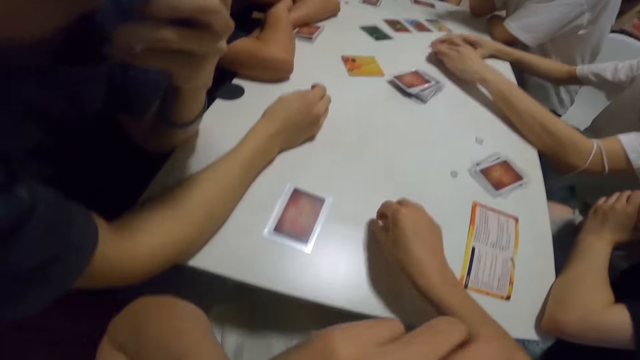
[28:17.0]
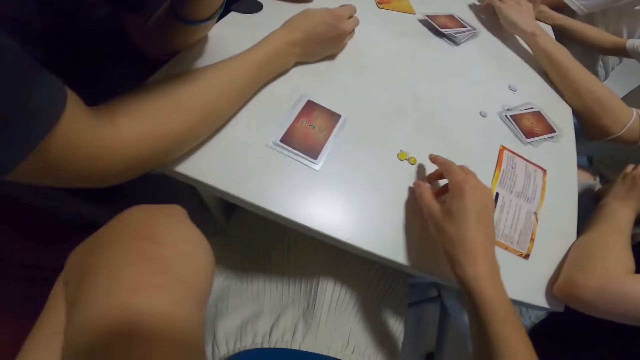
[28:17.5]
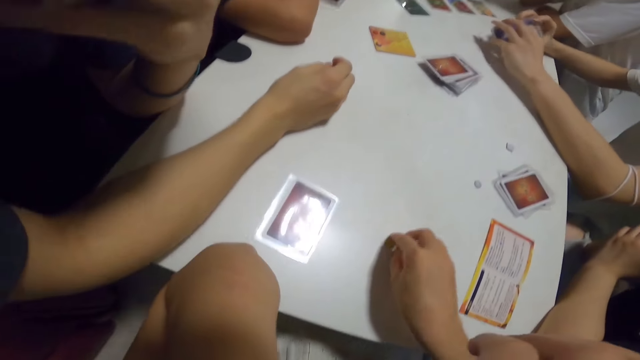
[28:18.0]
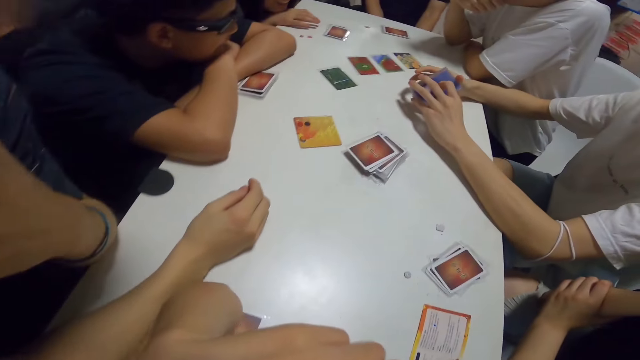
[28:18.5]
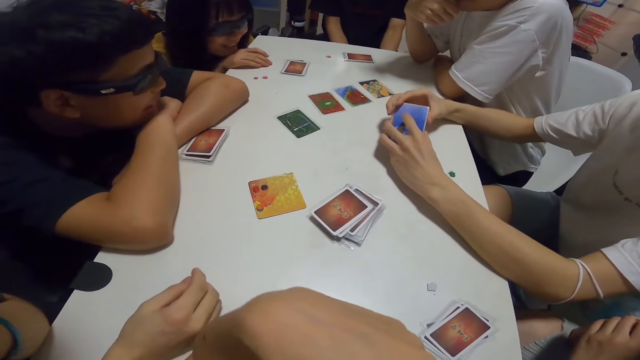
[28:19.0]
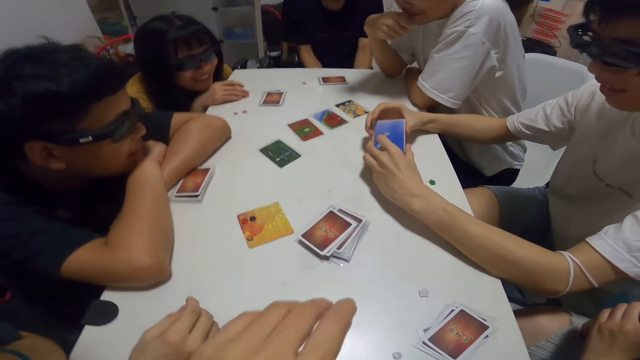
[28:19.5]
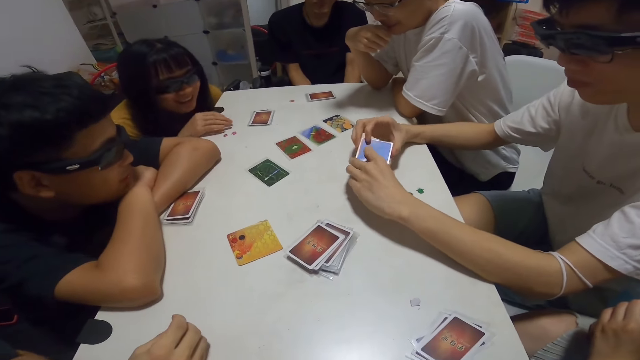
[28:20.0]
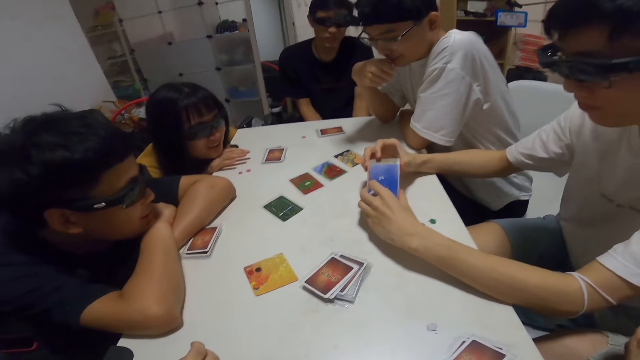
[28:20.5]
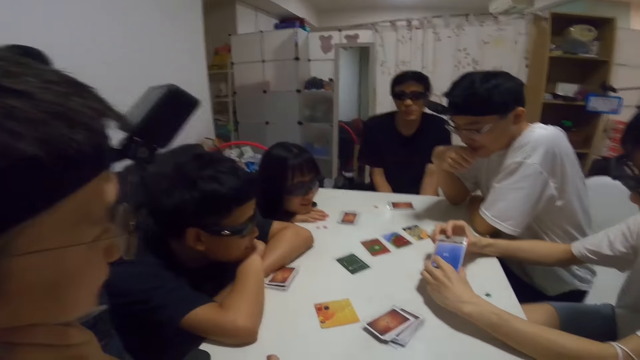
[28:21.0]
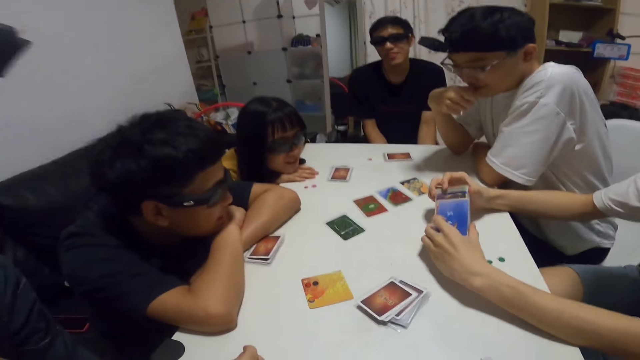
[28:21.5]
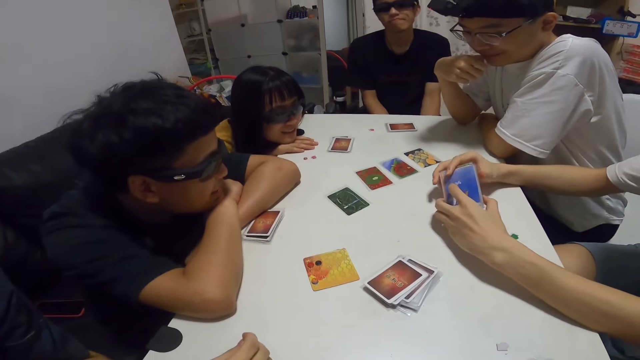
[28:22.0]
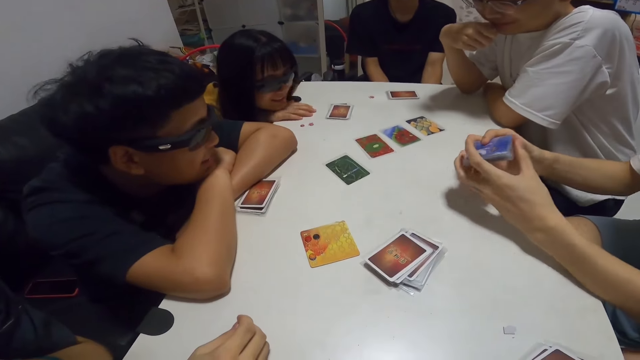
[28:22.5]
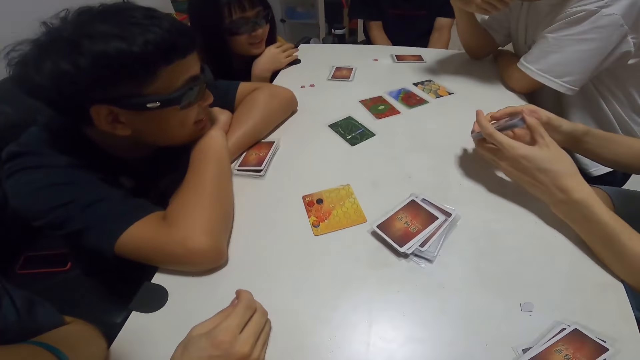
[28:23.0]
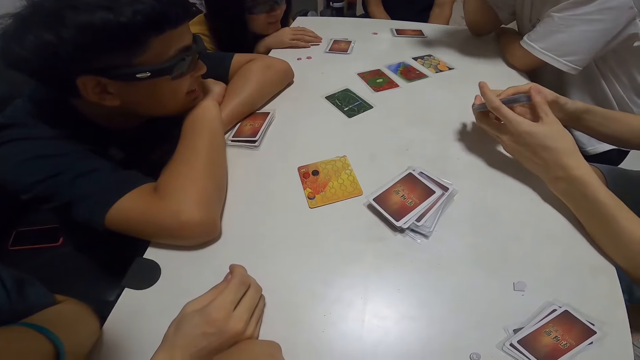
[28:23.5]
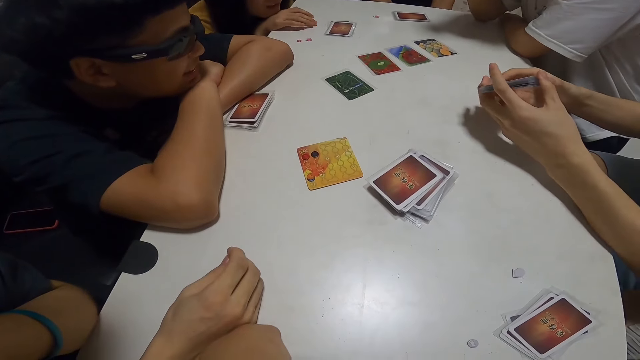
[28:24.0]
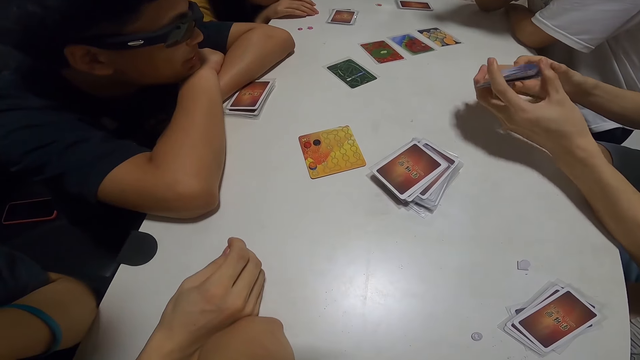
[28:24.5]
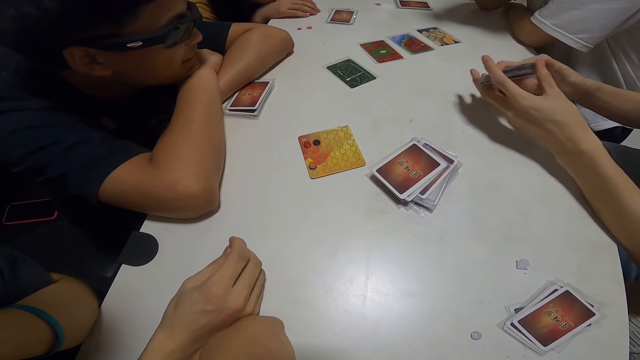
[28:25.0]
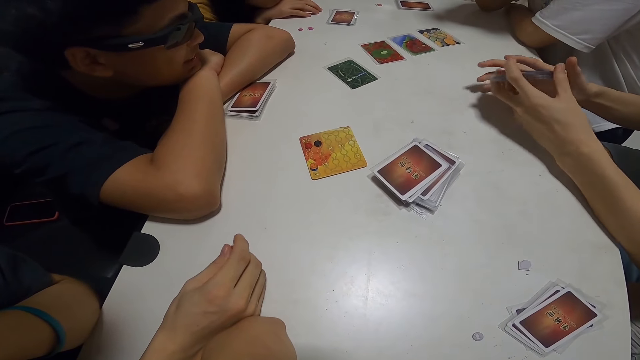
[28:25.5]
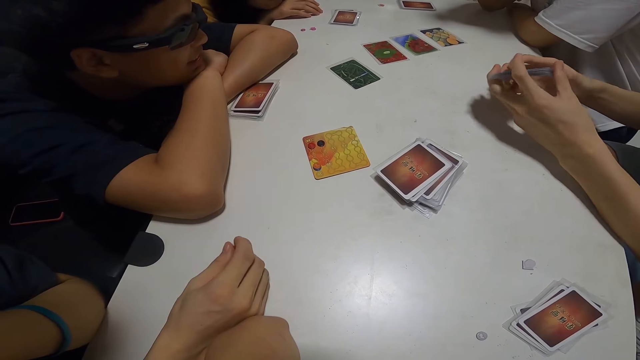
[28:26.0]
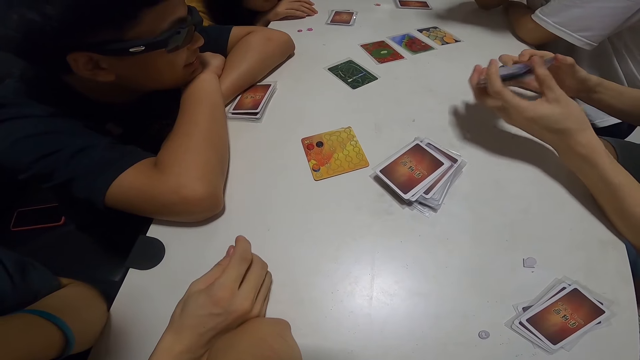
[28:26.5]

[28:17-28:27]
The camera wearer adjusts her glasses. A man plays cards.

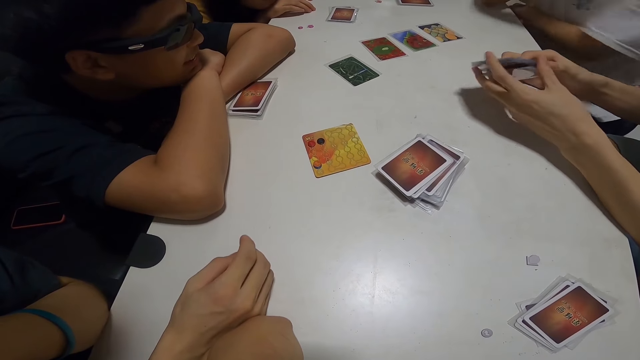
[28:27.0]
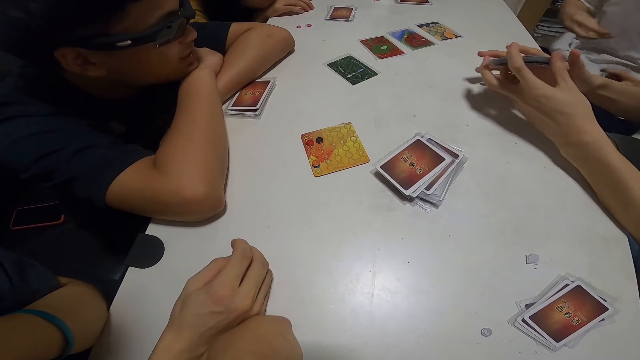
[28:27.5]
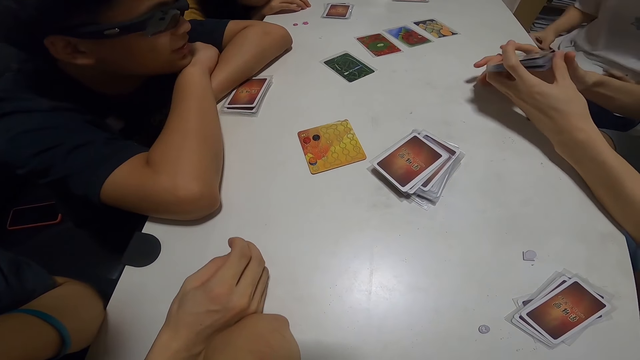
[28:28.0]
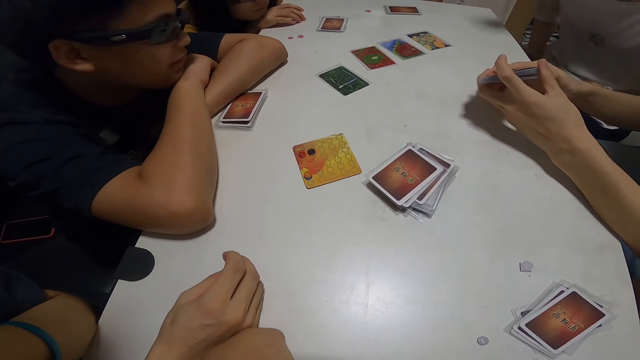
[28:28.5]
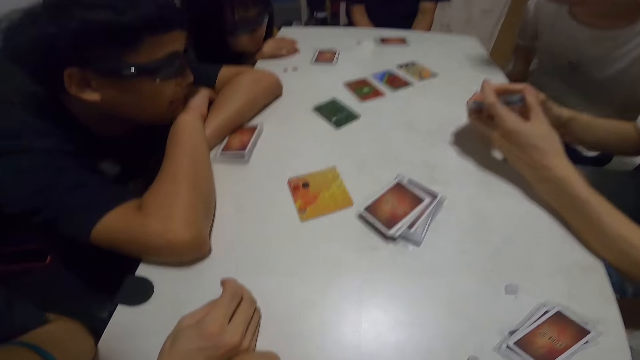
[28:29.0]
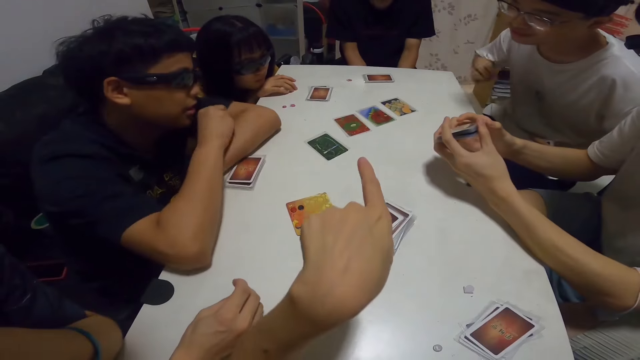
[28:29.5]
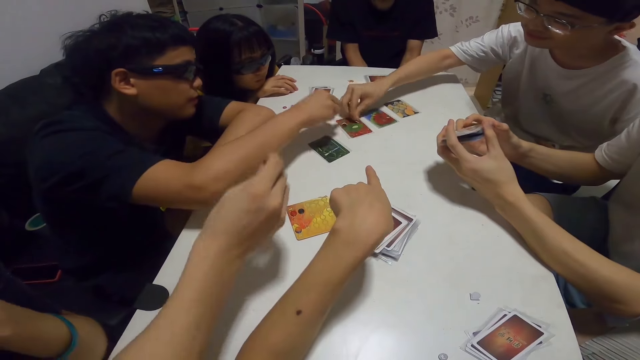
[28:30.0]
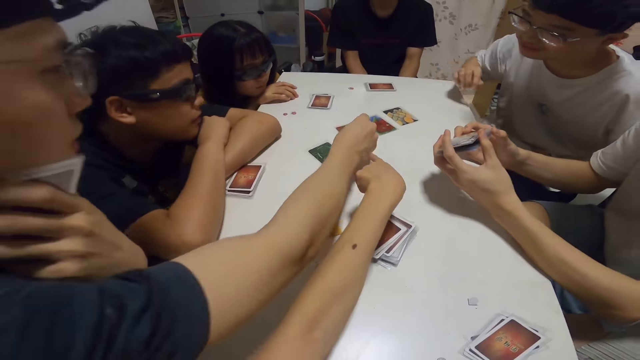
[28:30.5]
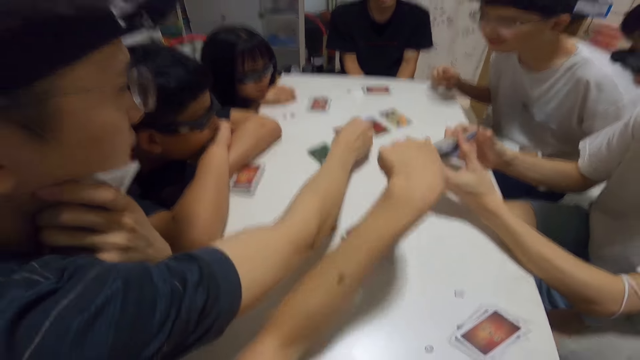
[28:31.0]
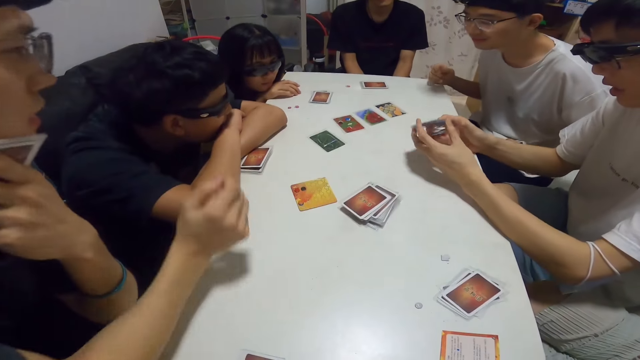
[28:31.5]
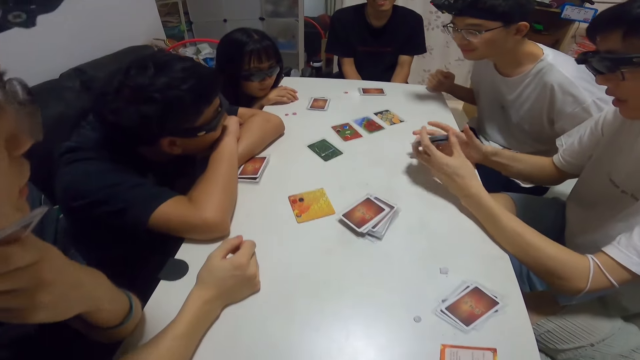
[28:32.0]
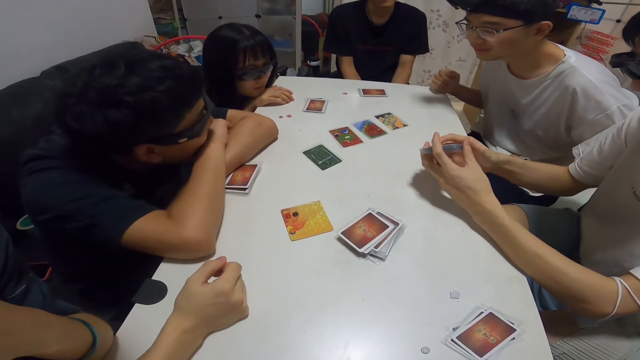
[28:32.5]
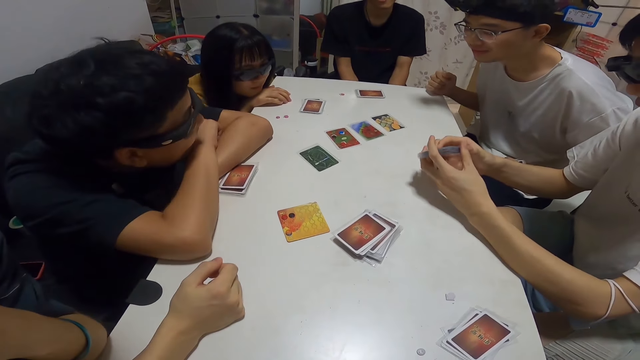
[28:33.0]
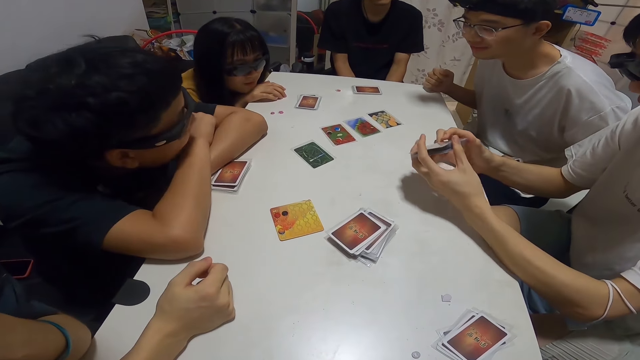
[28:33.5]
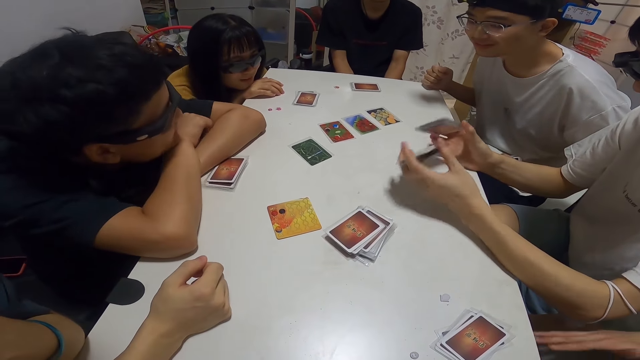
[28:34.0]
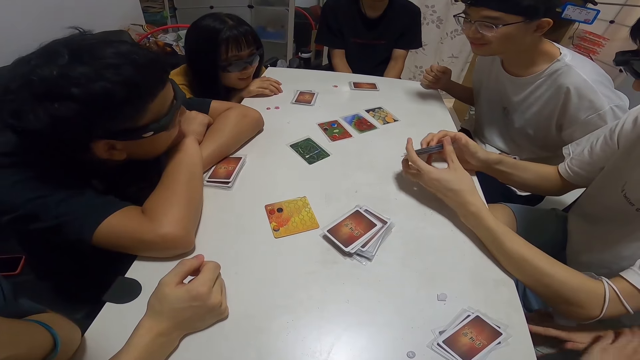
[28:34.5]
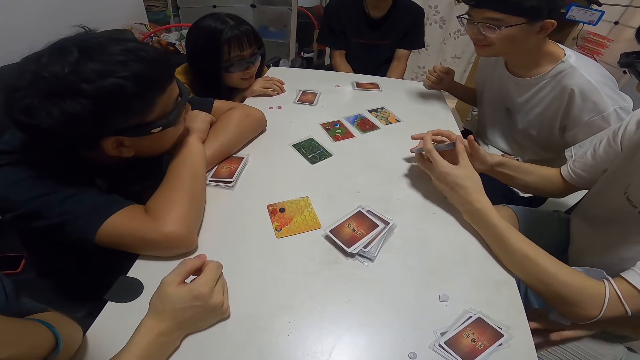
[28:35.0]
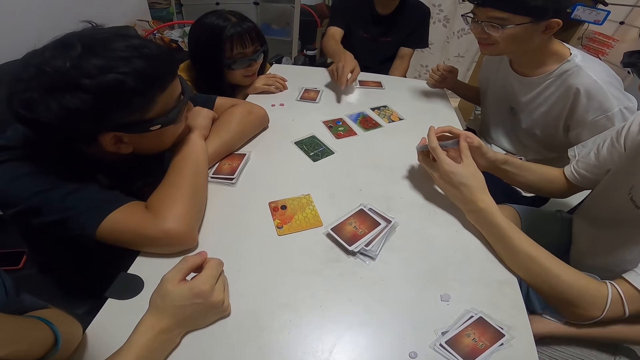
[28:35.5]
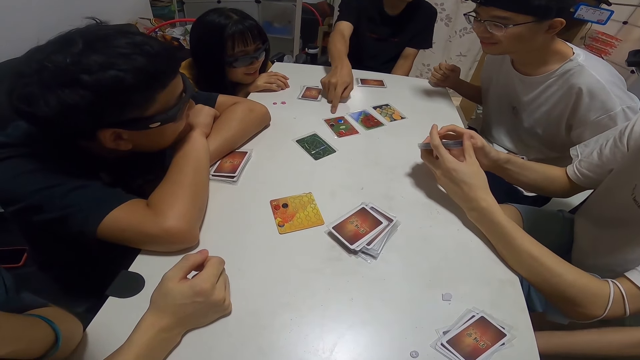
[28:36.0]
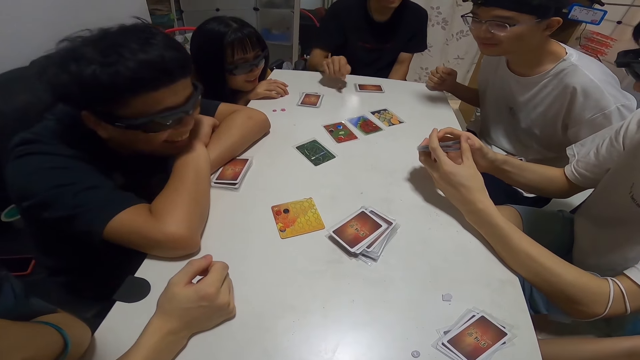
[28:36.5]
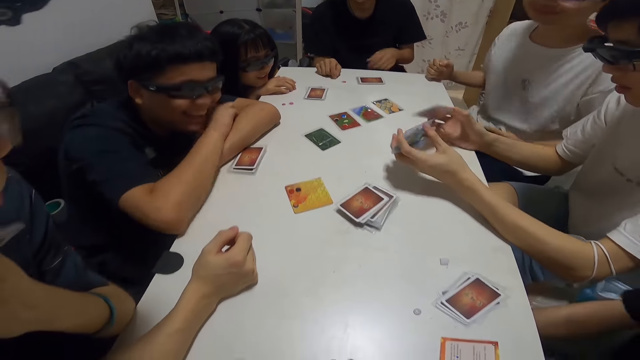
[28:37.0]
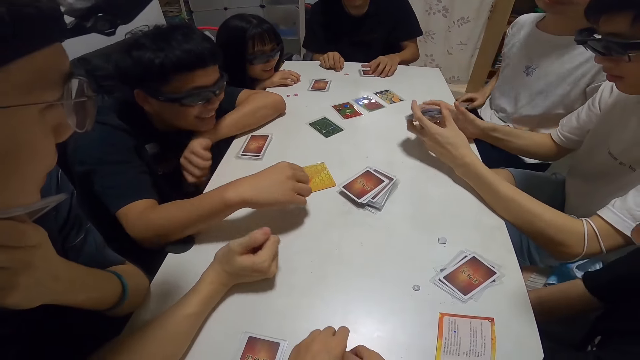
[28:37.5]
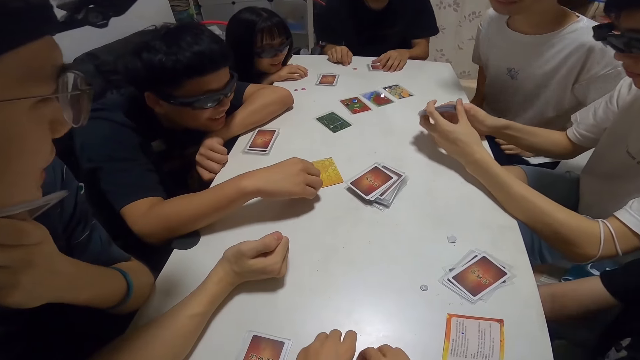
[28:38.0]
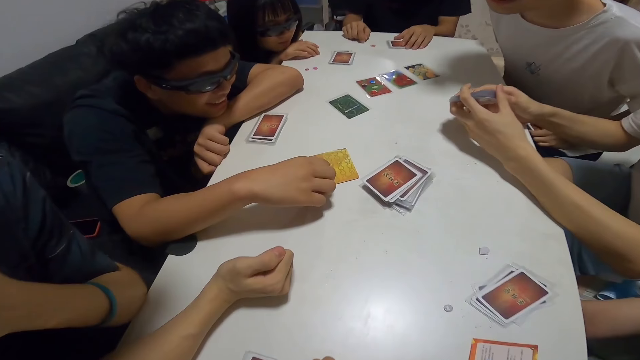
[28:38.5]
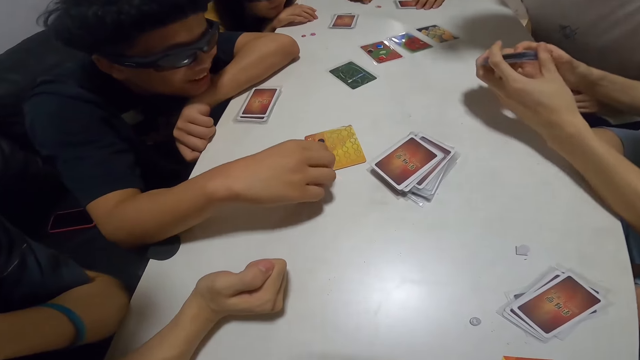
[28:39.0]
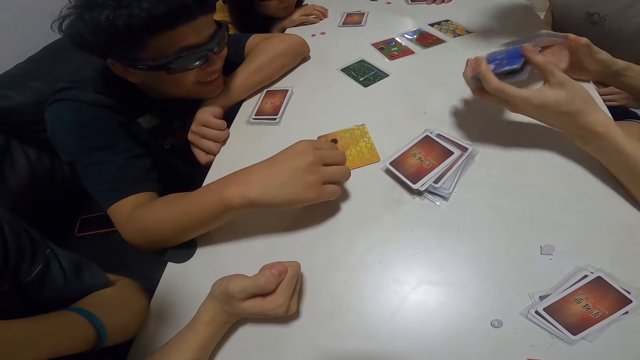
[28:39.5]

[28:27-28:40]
The camera wearer points towards a card on the table. A man places the black paper on the card on the table. Another man places the blue paper on the card. A third man places the red paper on the card on the table. A man points at the card. A fourth man points towards the card. The fourth man holds his cards on the table. The first man picks up a blue paper from the card.
